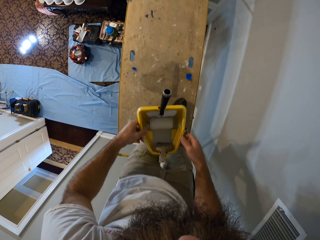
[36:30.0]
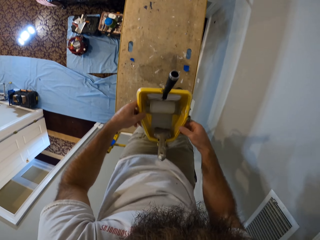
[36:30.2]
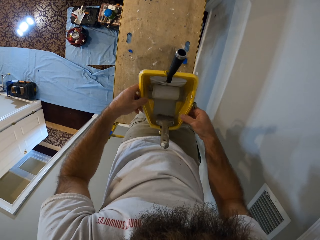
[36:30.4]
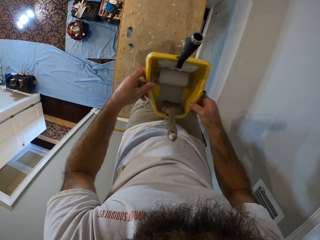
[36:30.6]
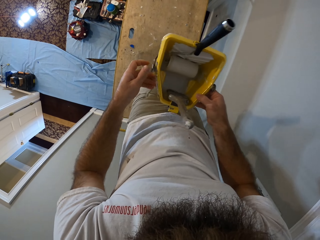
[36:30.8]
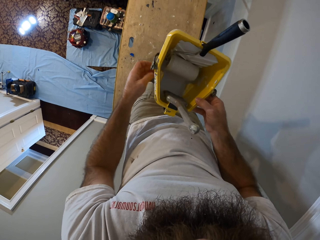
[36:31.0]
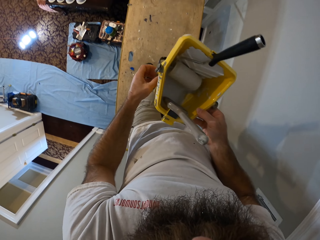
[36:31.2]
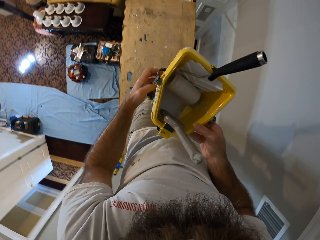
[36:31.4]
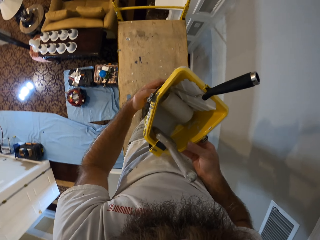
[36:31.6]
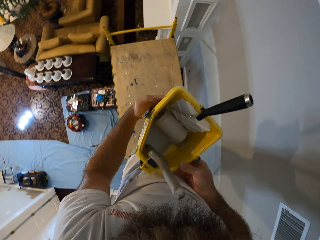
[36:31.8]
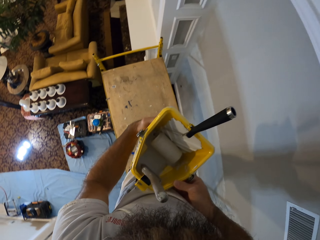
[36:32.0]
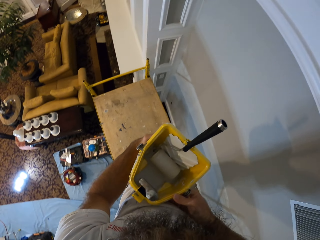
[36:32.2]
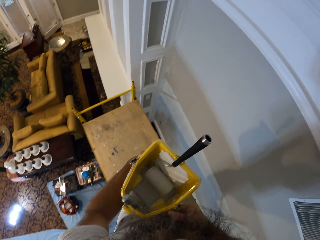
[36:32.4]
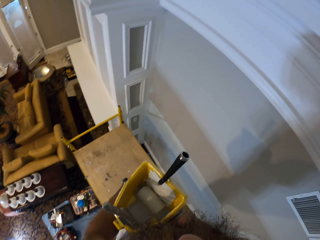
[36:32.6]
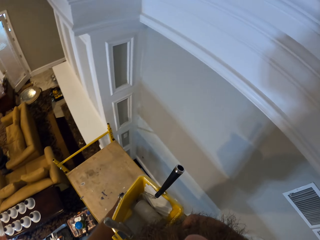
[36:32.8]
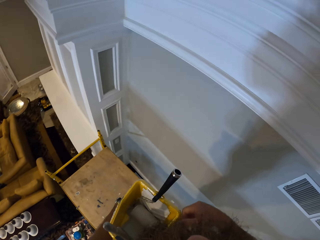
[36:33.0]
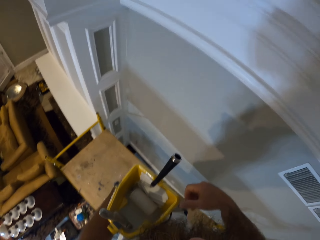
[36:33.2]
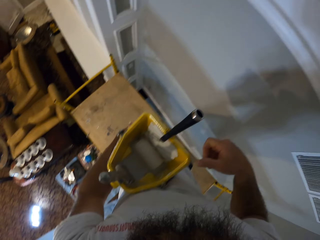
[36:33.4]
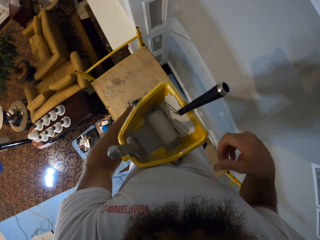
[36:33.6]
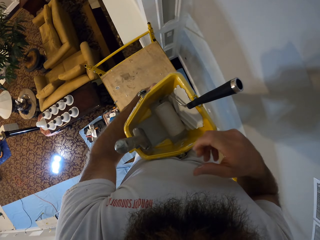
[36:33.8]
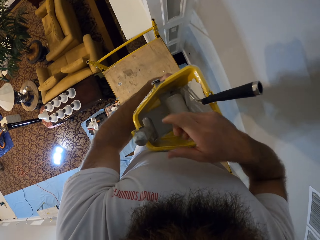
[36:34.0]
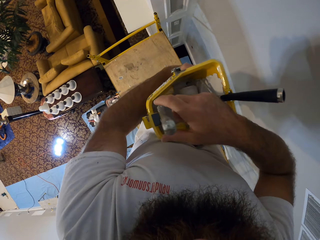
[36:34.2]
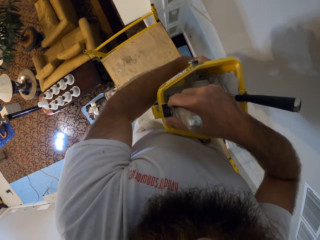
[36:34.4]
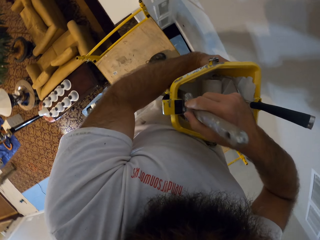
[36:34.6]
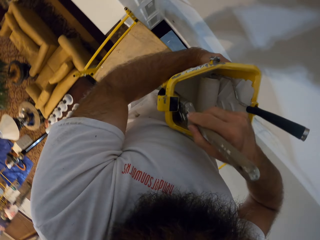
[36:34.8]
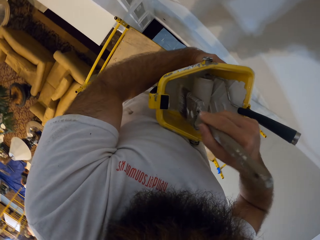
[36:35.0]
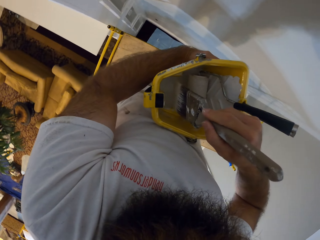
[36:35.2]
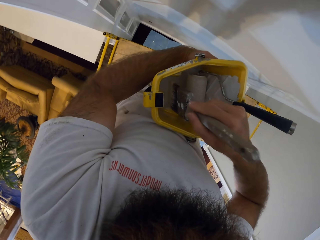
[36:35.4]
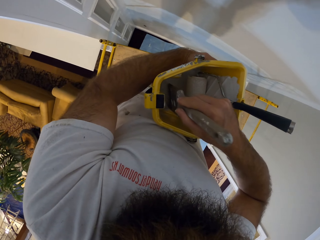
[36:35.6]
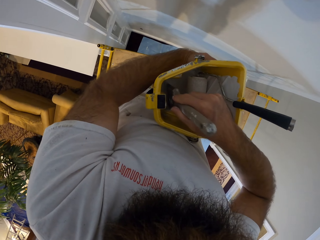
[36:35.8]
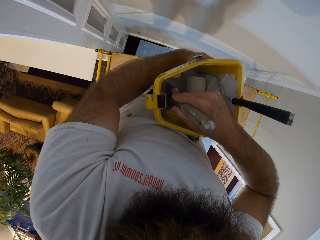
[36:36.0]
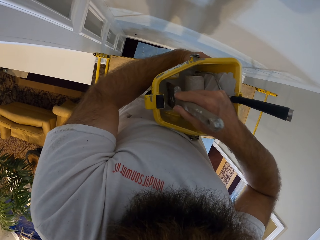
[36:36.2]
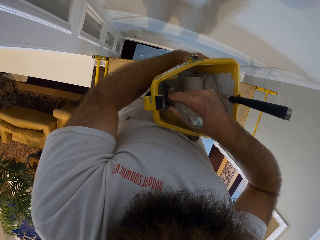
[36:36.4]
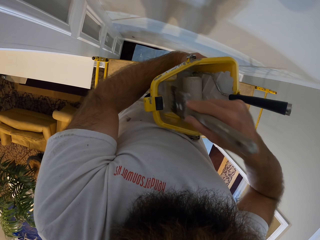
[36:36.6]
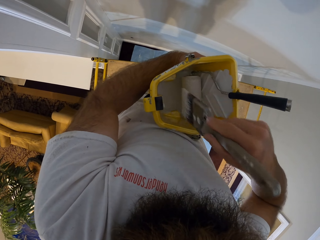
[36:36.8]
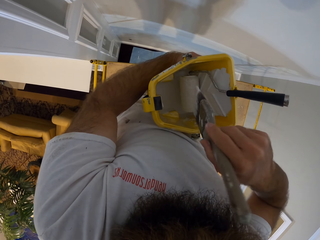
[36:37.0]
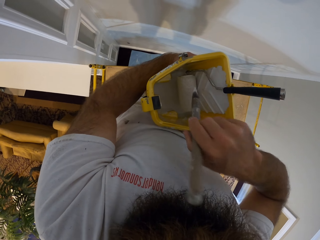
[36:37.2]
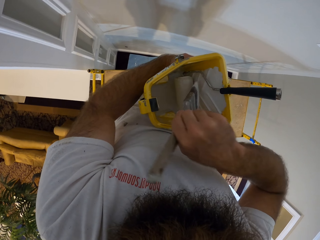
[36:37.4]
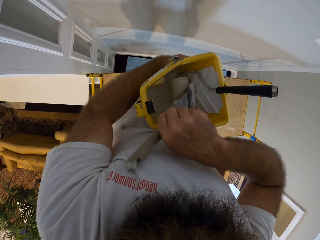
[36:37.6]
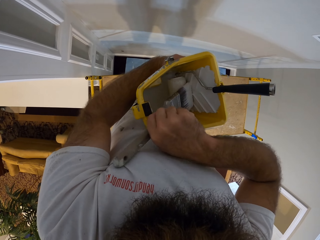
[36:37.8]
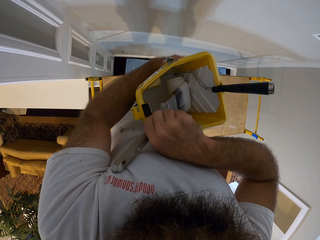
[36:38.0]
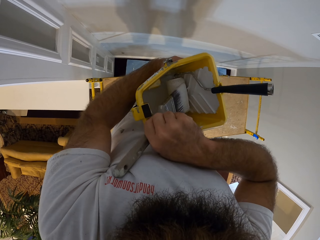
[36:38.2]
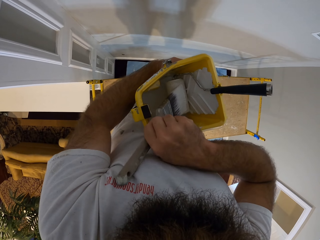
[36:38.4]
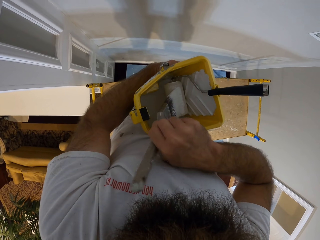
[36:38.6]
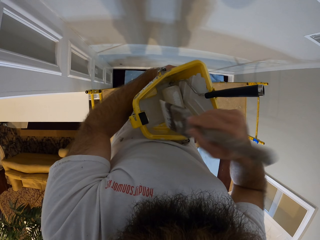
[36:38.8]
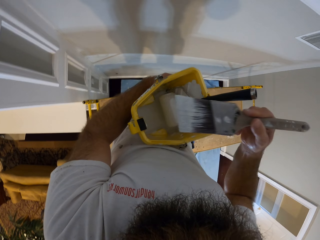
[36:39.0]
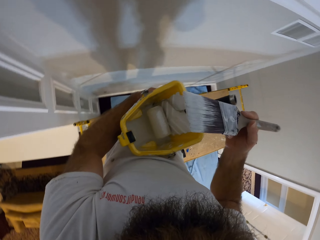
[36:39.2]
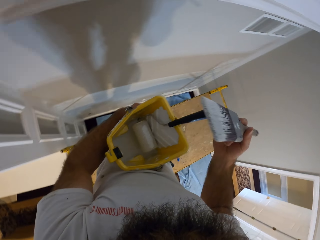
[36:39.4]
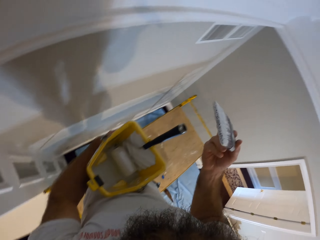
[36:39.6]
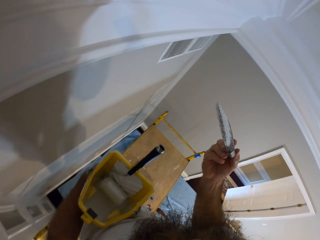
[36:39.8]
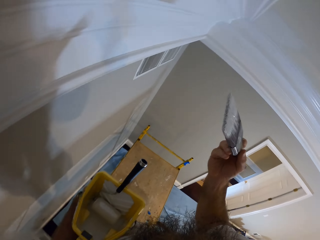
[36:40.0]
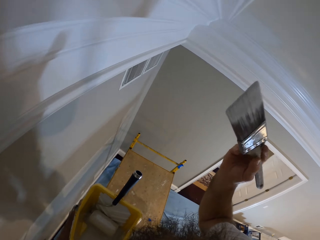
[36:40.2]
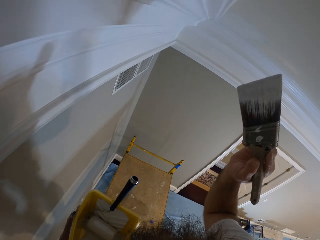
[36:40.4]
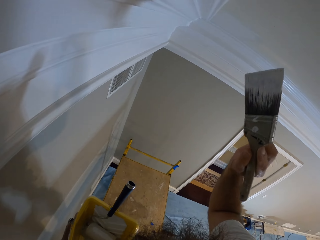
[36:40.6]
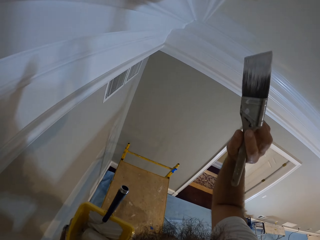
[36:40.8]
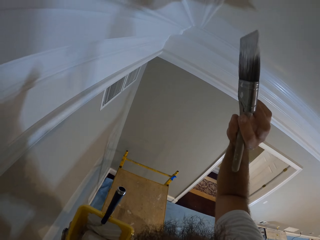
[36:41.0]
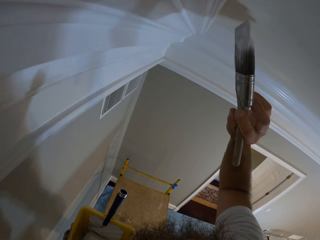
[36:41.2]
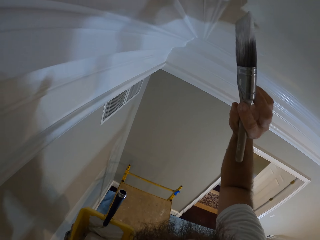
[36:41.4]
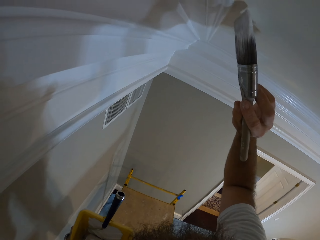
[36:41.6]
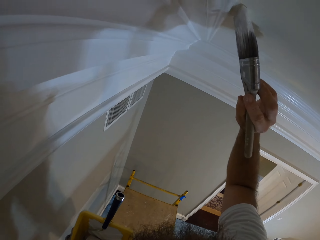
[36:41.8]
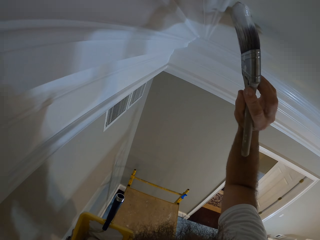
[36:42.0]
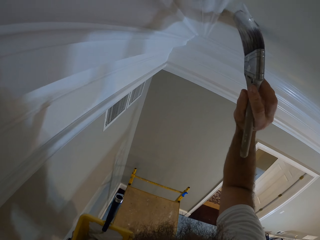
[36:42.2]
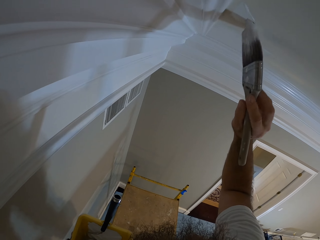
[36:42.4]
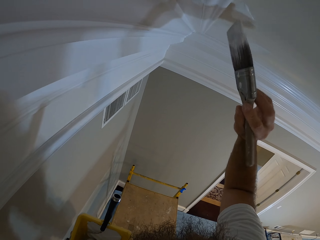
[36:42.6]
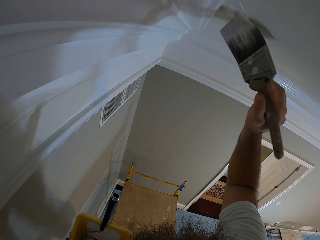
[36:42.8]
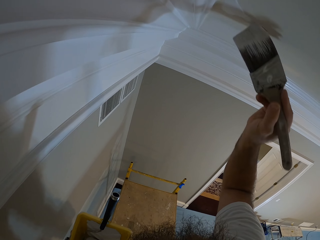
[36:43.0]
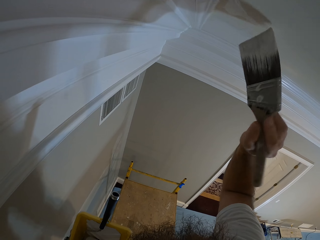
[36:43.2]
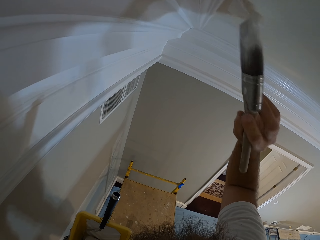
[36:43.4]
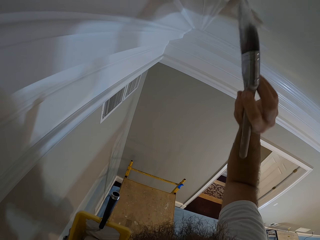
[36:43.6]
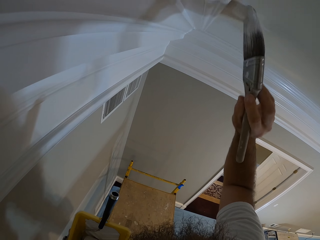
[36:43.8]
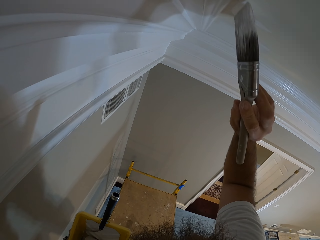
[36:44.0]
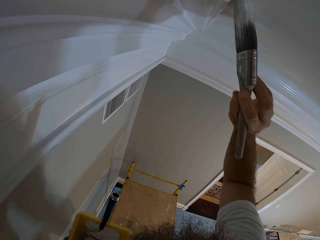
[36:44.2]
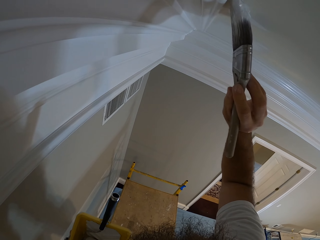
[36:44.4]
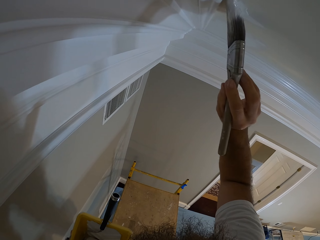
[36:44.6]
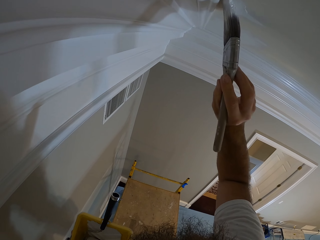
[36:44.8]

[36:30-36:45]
The camera wearer holds the paint bucket with both hands. He holds the paint bucket in his left hand. He picks up a paint brush from the paint bucket in his left hand with his right hand. He holds the paint brush. He dips the paint brush in his right hand into the paint inside the paint bucket in his left hand. He wipes a paint roller inside the paint bucket in his left hand with the paint brush in his right hand. He paints a roof or ceiling with the paint brush in his right hand.

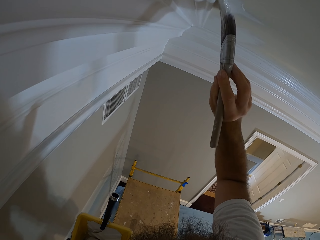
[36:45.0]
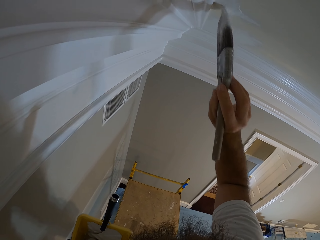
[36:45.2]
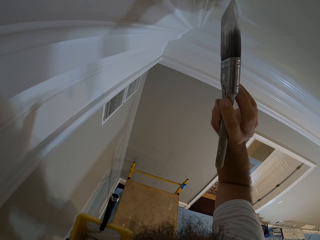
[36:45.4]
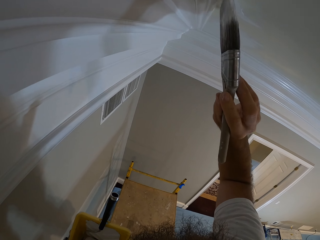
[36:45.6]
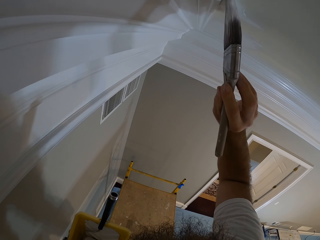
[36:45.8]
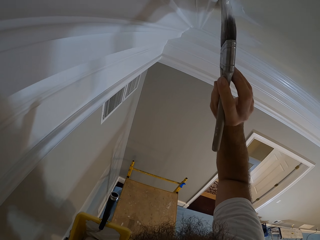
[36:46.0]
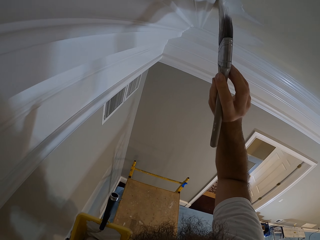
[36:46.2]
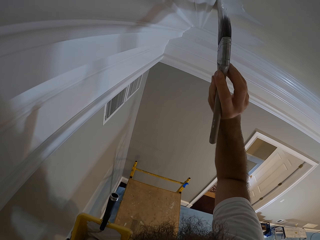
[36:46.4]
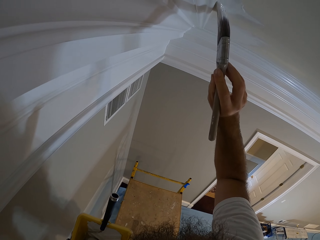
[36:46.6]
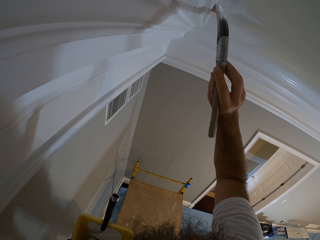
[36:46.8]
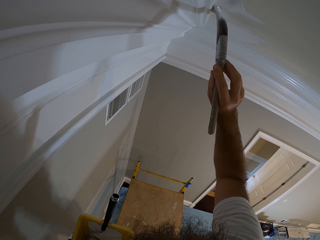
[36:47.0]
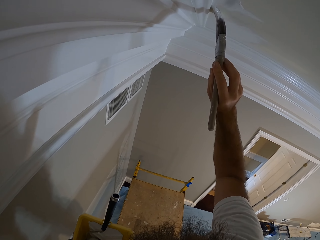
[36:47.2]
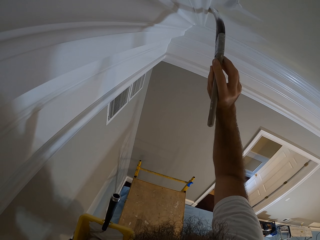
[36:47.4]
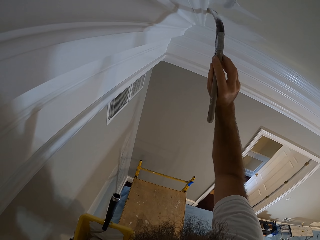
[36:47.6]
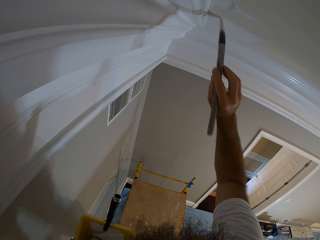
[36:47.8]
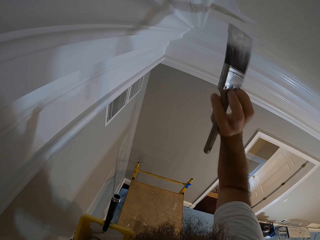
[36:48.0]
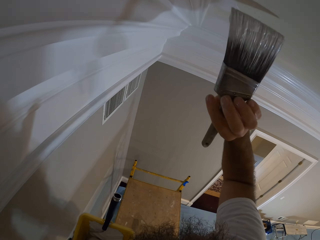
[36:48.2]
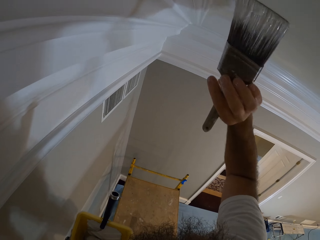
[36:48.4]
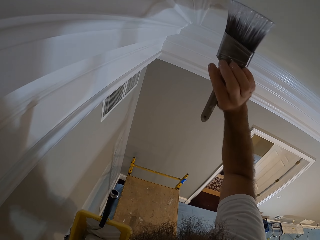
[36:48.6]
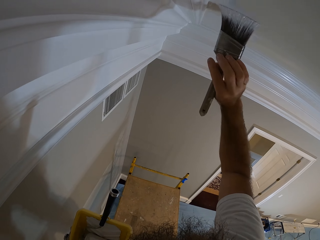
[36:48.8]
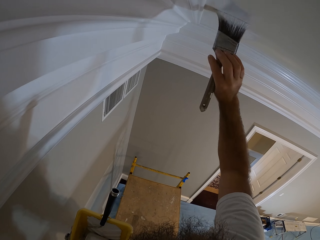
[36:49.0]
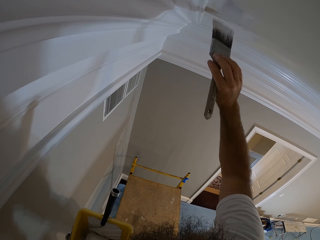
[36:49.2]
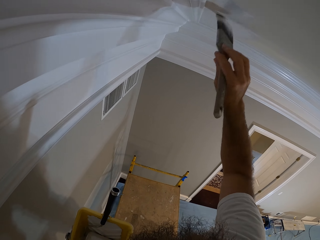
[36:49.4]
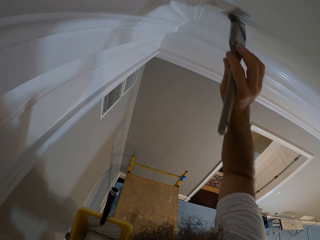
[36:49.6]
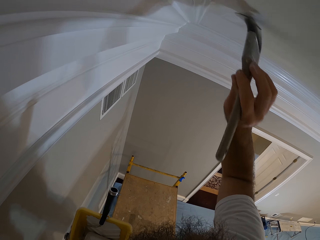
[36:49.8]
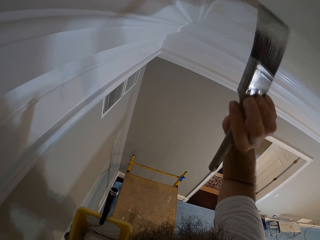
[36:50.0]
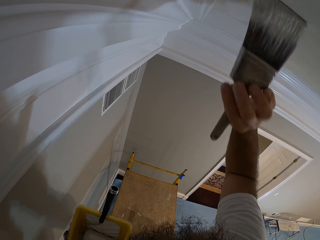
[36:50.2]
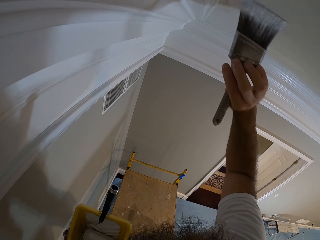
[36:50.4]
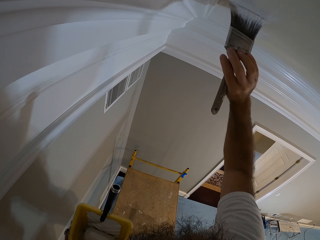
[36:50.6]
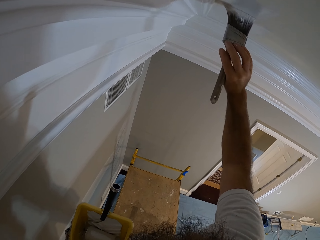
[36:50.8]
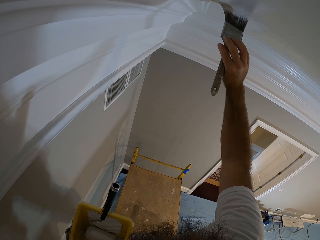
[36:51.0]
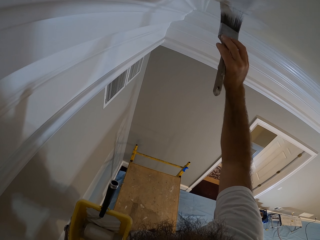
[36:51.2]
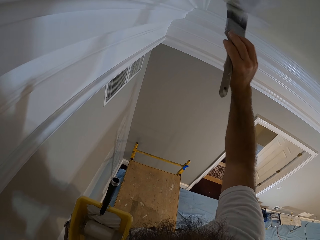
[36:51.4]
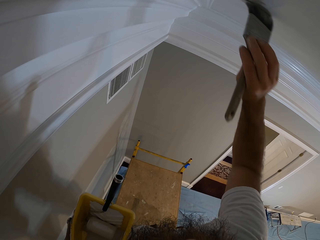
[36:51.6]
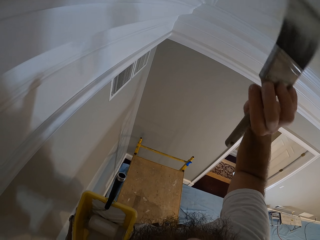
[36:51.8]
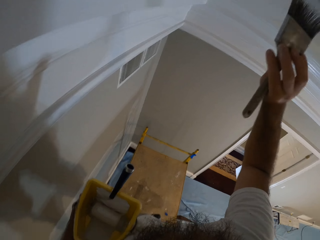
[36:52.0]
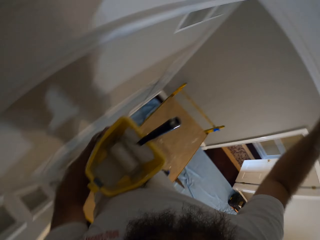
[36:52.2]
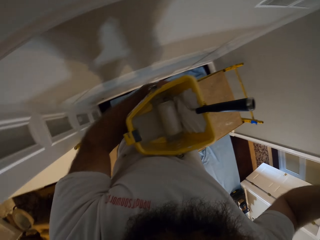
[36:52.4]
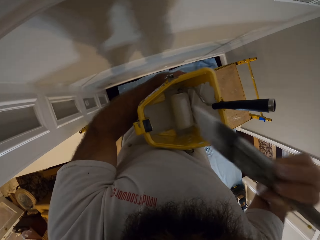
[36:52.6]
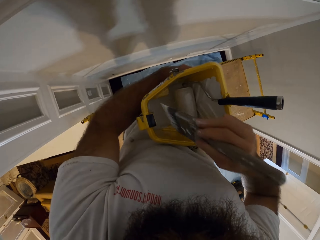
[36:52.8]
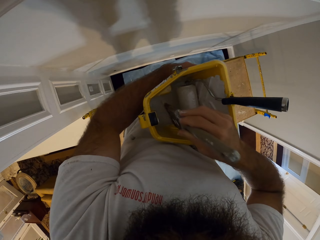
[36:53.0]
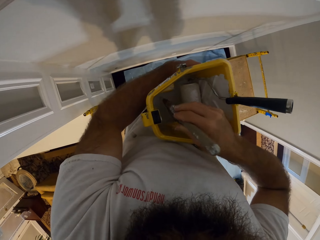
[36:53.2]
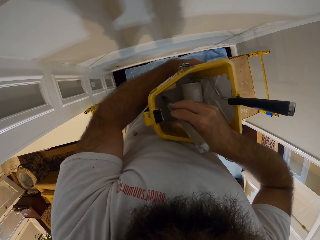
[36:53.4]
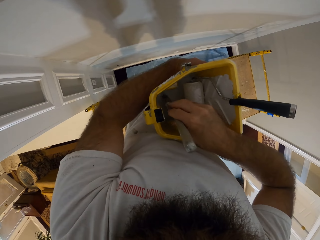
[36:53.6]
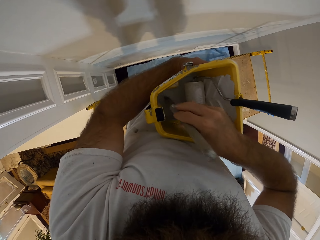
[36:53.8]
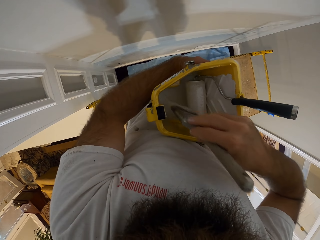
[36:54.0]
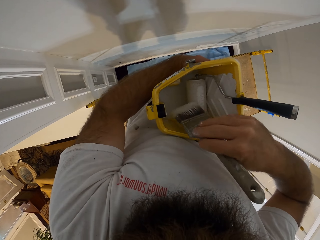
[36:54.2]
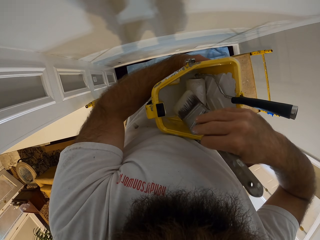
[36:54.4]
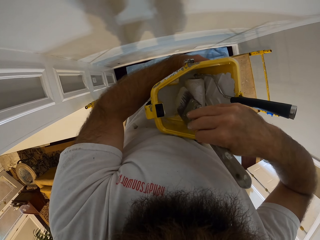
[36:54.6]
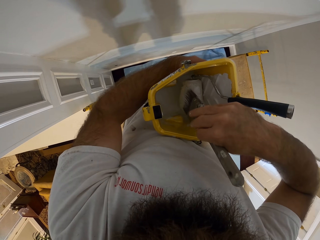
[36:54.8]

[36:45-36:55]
The camera wearer dips the paint brush in his right hand into the paint inside the paint bucket in his left hand.
